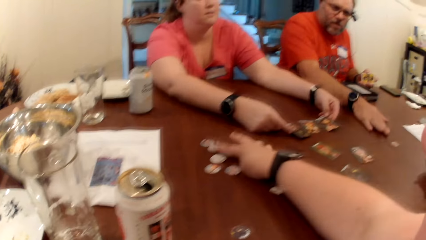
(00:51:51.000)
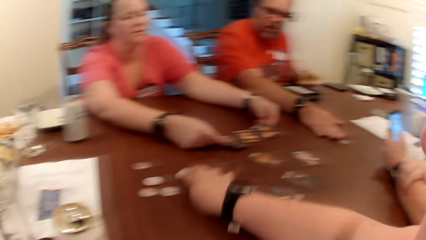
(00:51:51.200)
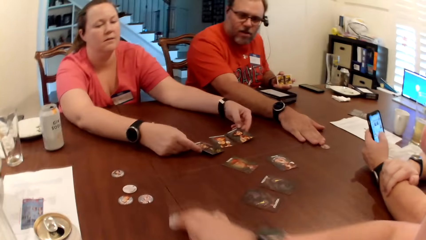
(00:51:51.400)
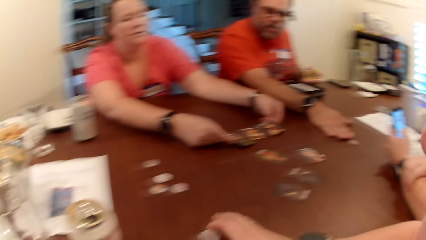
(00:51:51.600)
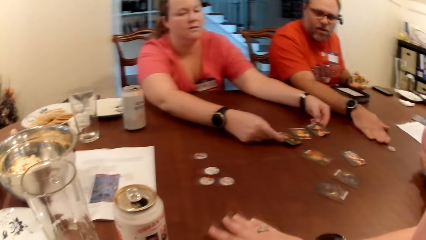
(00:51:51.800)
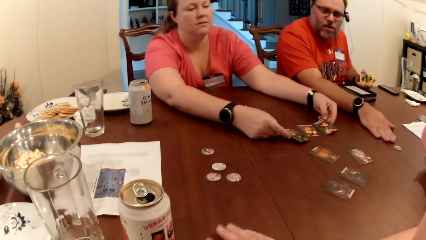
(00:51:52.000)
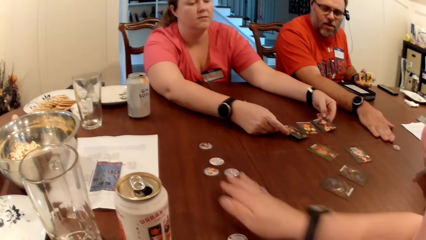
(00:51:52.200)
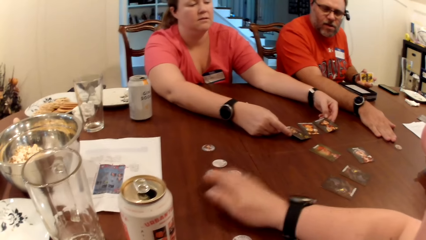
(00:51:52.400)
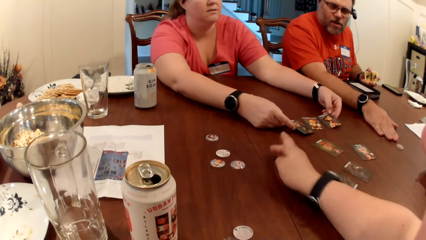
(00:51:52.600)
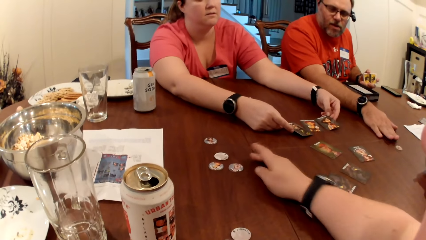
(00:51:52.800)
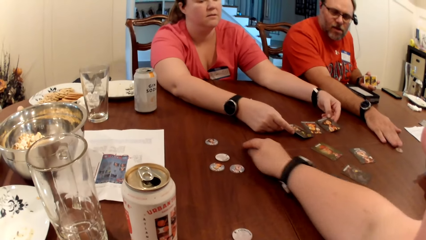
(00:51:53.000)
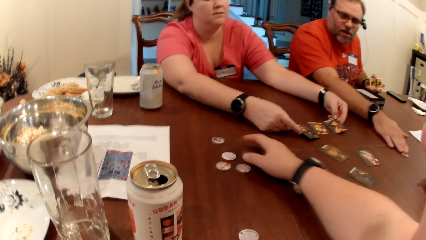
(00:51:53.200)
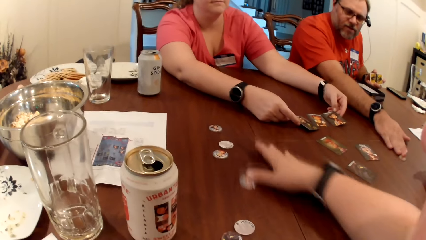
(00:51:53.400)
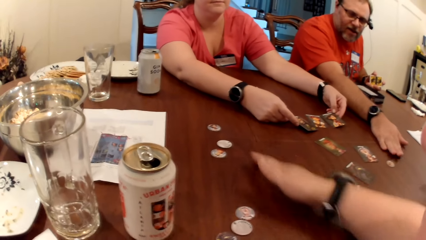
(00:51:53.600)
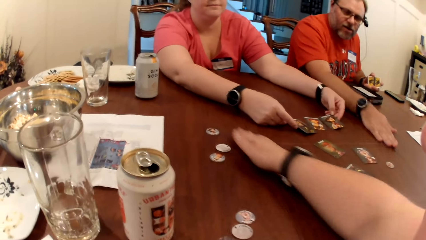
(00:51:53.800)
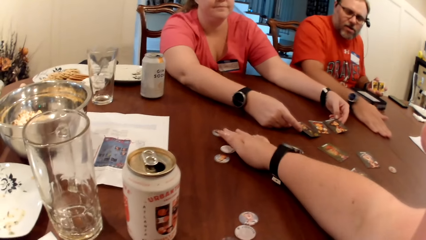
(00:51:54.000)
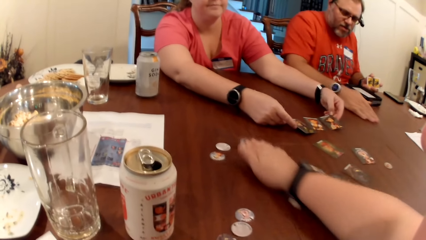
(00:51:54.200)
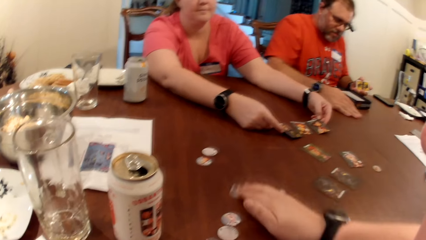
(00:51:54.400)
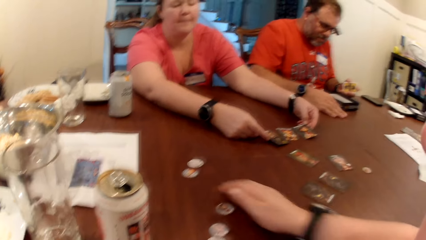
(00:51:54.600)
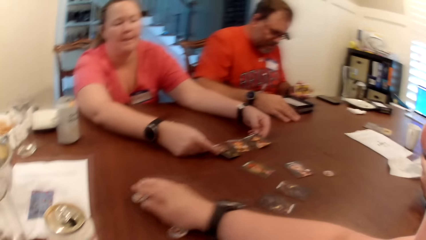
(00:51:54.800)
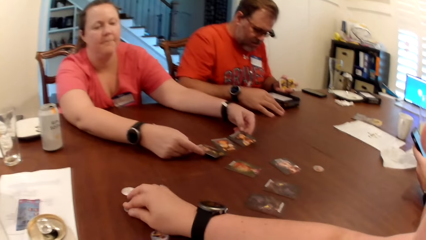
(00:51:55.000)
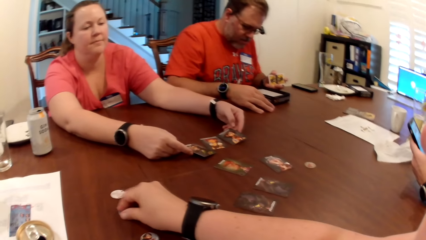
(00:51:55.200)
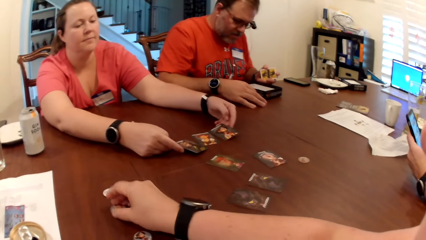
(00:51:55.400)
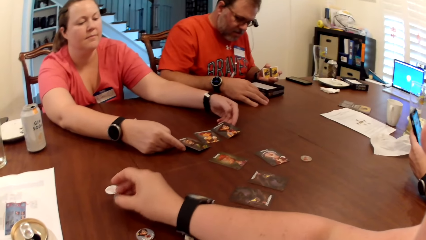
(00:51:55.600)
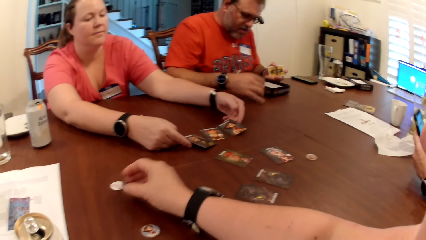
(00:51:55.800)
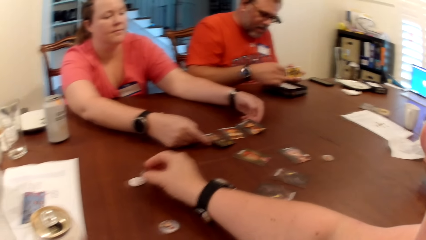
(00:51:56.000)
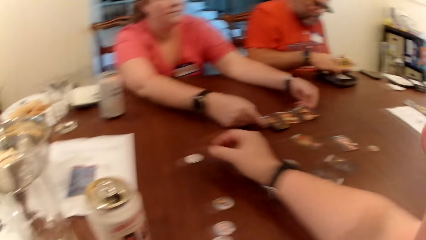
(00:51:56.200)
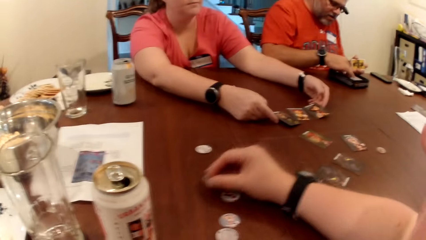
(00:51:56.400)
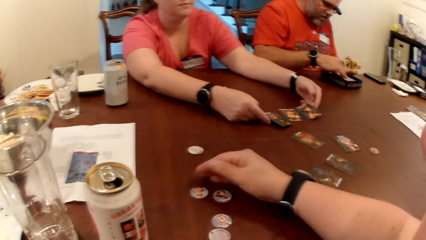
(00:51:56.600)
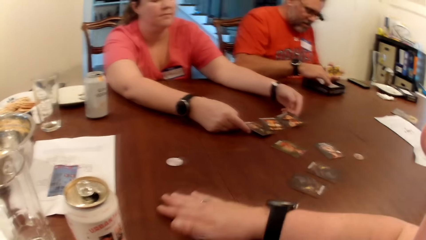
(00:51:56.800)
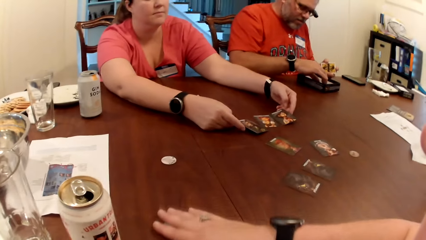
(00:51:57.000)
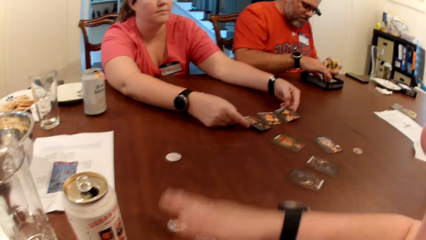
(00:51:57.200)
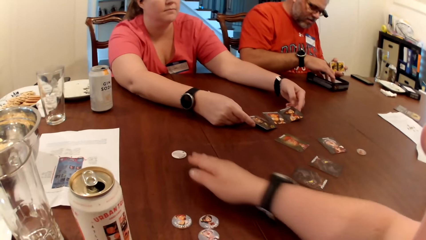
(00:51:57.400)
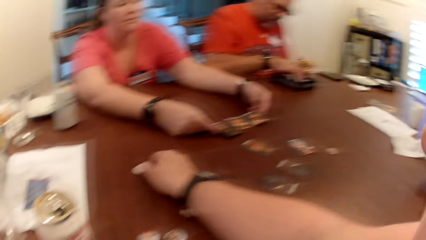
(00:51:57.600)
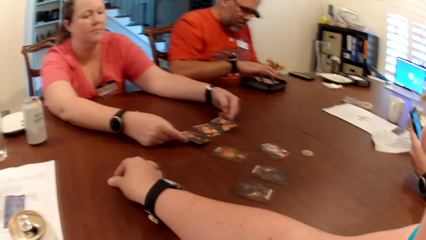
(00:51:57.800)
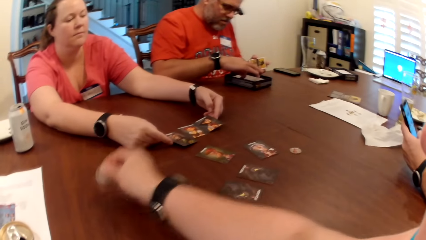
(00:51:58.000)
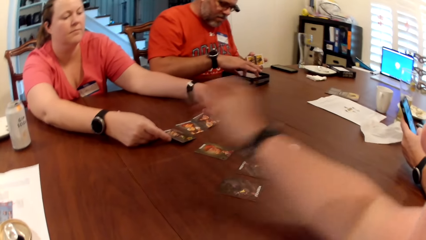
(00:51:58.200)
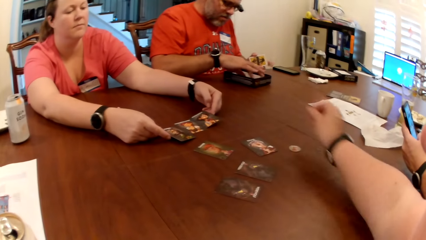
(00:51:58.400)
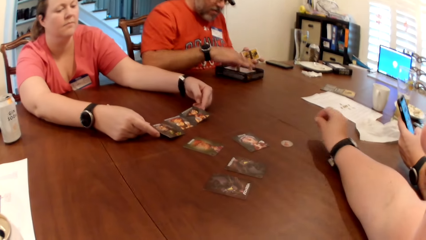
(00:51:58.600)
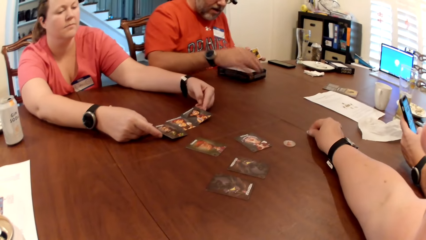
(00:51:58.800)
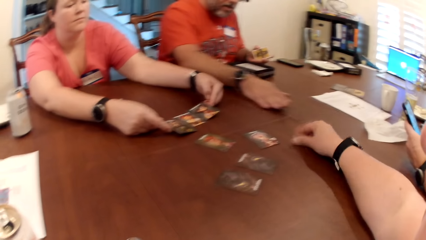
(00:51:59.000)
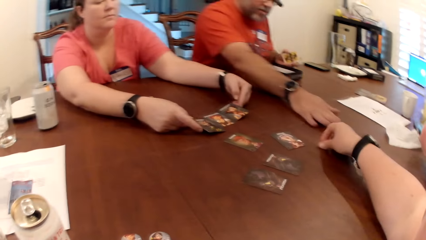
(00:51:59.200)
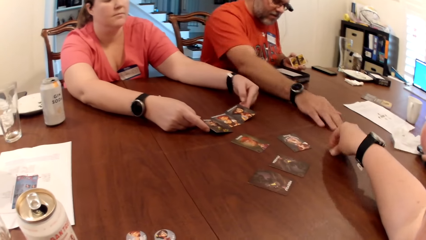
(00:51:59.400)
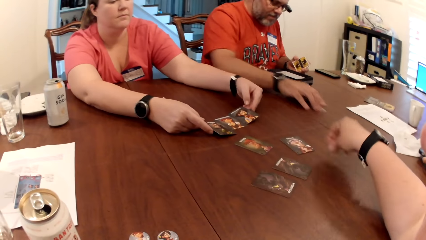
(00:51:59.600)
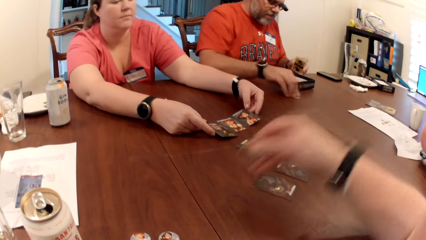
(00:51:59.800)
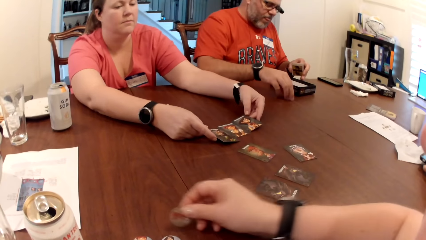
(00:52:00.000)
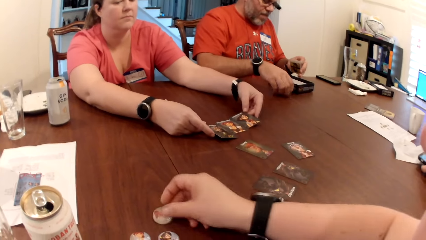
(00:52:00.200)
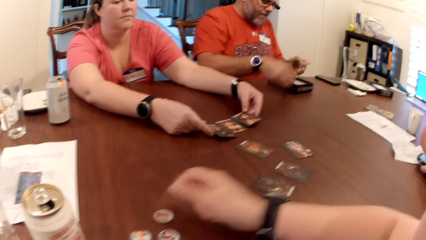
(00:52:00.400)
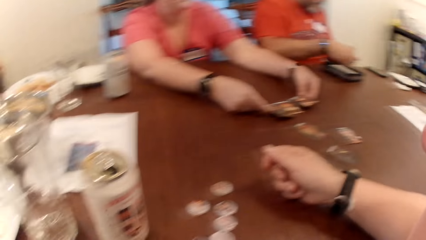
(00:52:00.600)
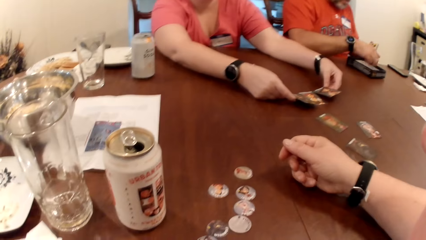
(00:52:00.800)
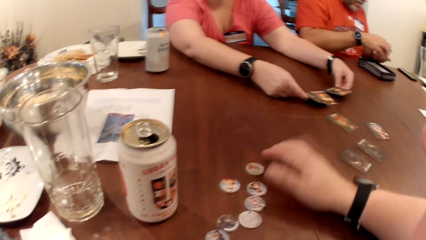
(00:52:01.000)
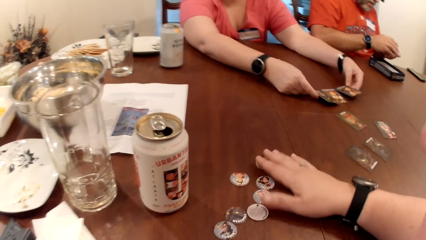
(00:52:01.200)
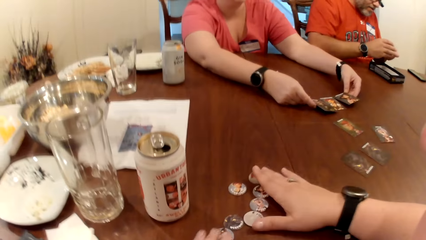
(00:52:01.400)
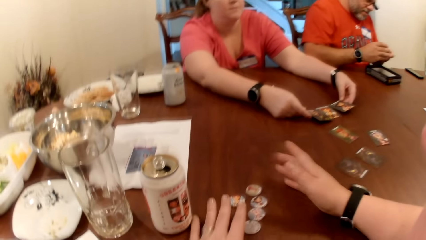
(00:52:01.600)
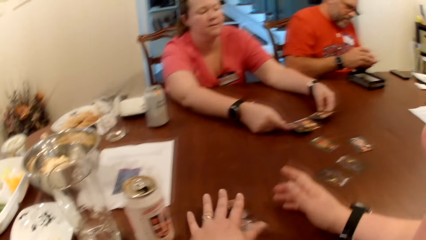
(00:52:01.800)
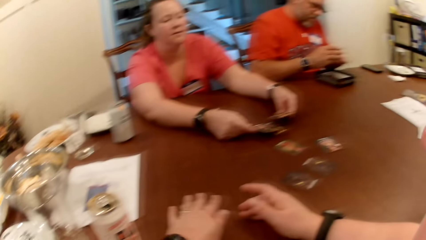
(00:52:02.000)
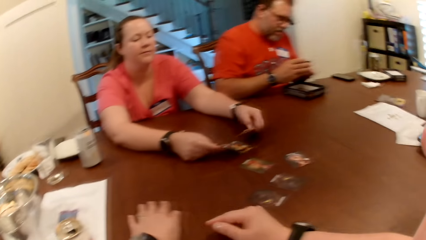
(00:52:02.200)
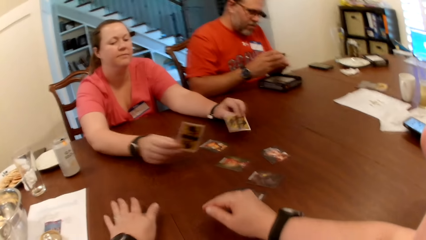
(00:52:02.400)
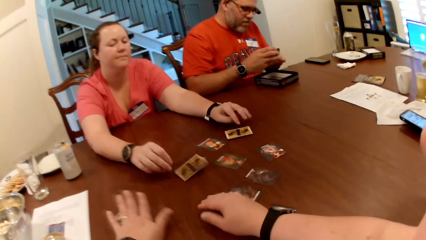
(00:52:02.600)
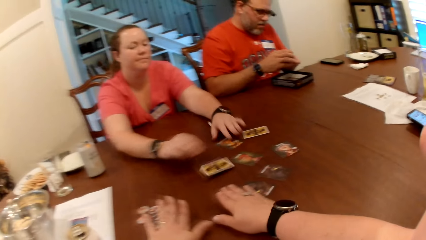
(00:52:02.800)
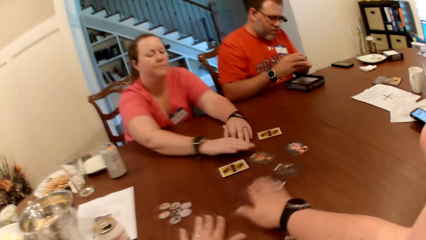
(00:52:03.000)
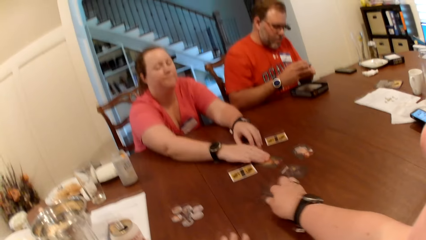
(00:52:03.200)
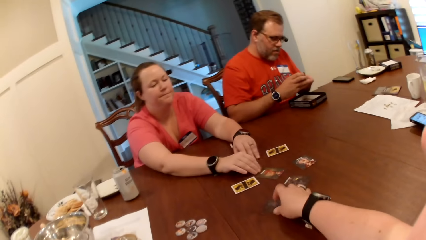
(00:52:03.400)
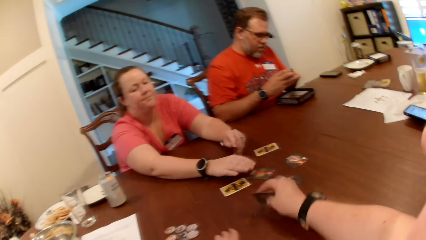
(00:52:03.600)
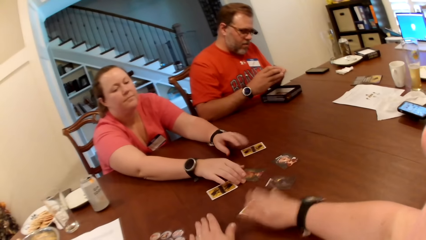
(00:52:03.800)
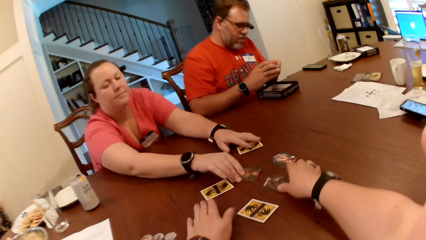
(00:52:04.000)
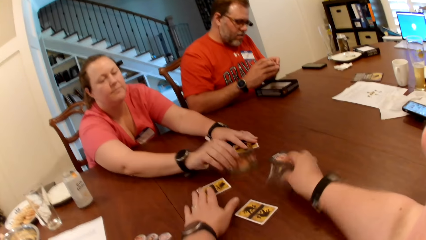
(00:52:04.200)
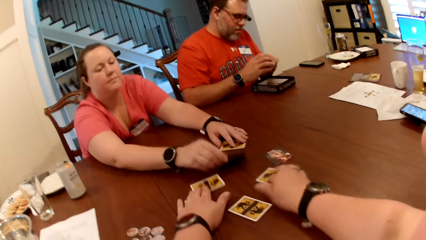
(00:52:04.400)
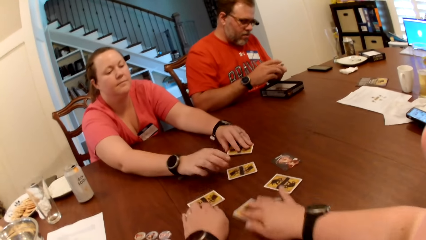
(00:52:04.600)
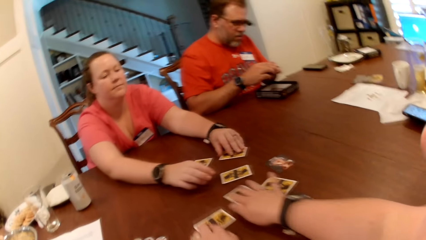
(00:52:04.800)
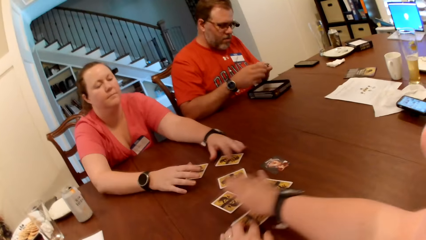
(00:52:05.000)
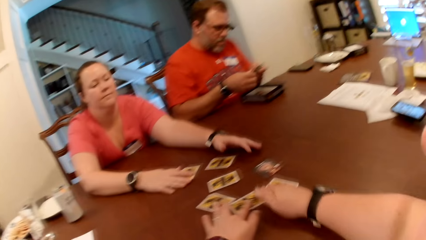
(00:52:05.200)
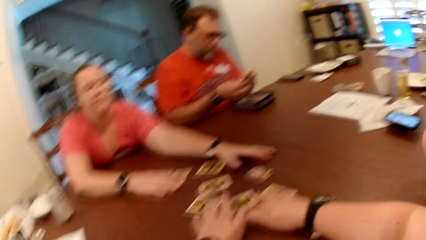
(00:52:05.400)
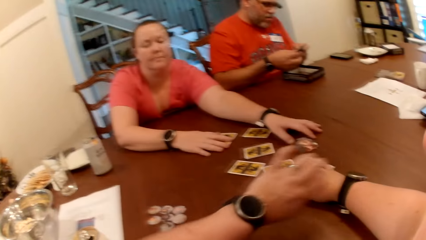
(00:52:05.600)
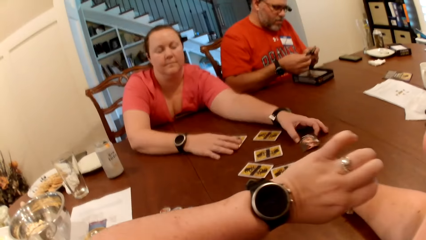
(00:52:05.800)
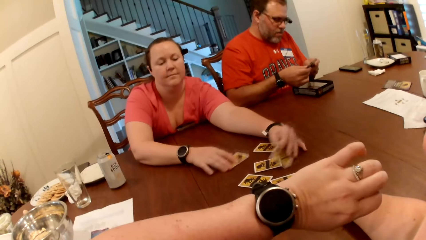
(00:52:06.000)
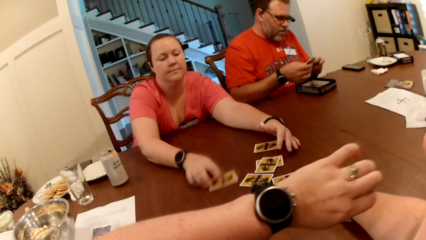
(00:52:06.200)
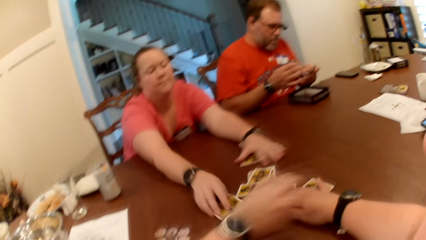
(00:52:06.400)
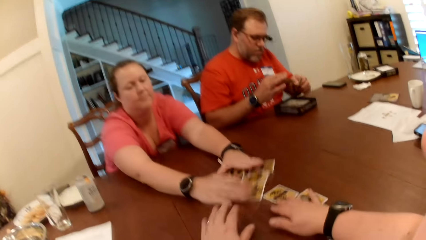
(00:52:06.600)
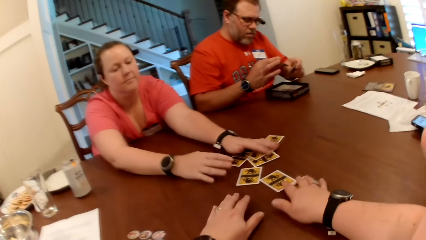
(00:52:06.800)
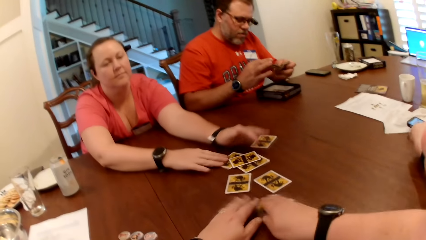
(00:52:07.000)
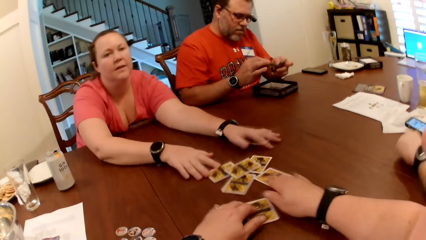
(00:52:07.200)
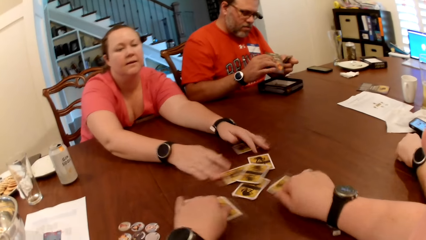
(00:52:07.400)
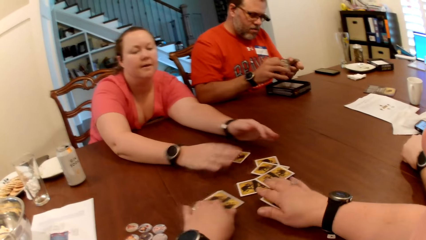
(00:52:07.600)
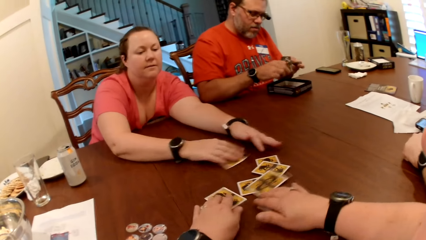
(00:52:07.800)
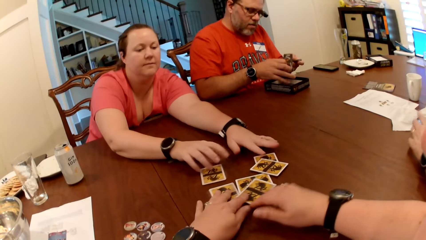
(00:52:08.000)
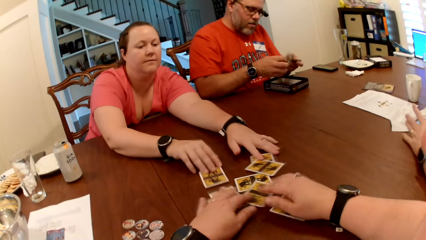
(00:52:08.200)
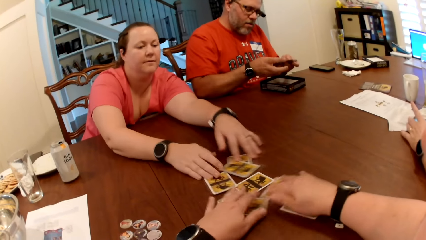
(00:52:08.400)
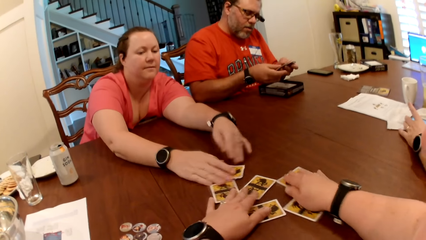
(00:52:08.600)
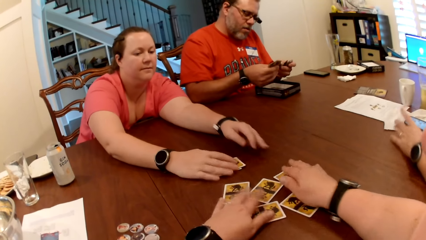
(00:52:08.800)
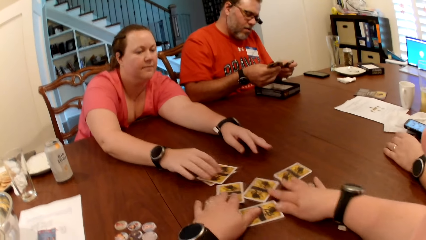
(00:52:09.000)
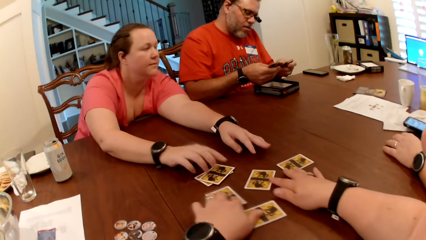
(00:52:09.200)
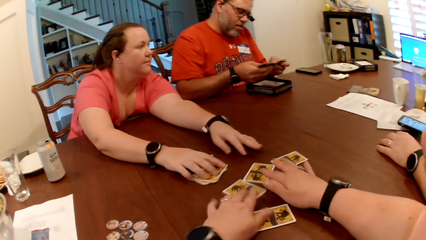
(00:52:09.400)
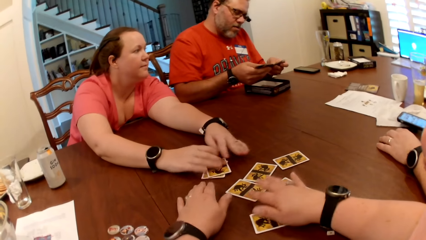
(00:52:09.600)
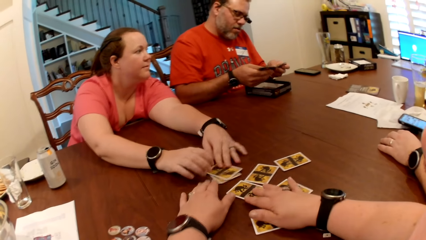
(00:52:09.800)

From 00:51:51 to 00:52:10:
The camera wearer touches playing cards. The man adjusts a token on the table with his right hand. The camera wearer picks a token from the table with her right hand. She places the token on the table with her right hand. She picks a token from the table with her right hand. The man takes a token from the table with his right hand. The camera wearer places the token on the table with her right hand. She adjusts the tokens on the table with her left hand. The woman drops two cards on the table with her two hands. The camera wearer turns a card on the table to its other side with her right hand. She turns a card on the table to its other side with her right hand again. She checks the time on the wrist watch on her left hand. The woman scatters the cards on the table with her two hands. The camera wearer scatters the cards on the table with her two hands.
